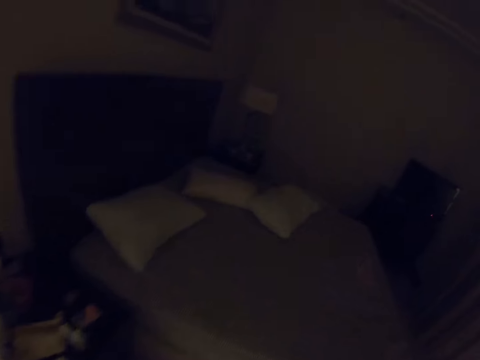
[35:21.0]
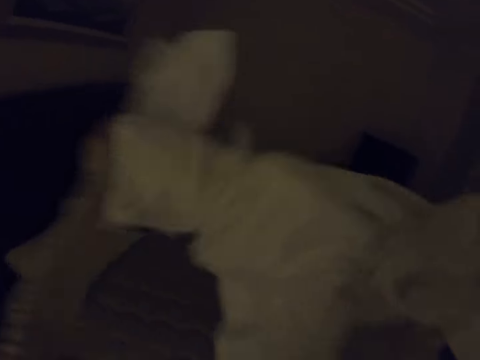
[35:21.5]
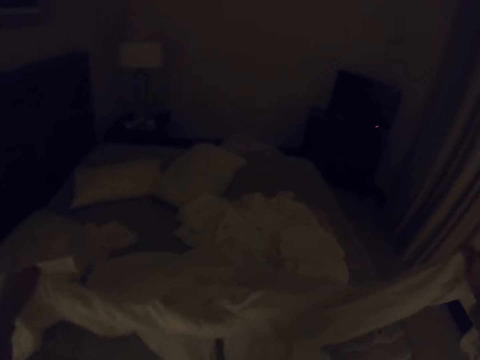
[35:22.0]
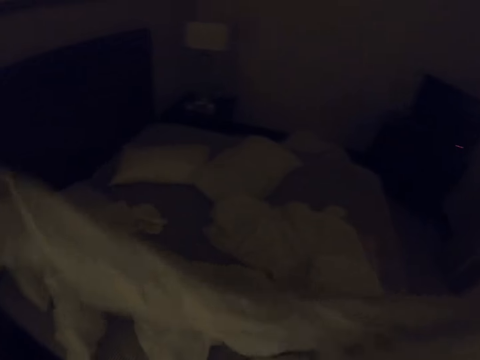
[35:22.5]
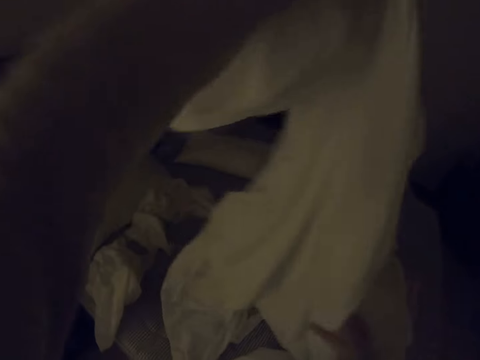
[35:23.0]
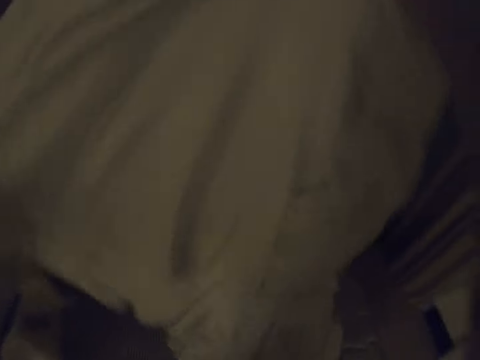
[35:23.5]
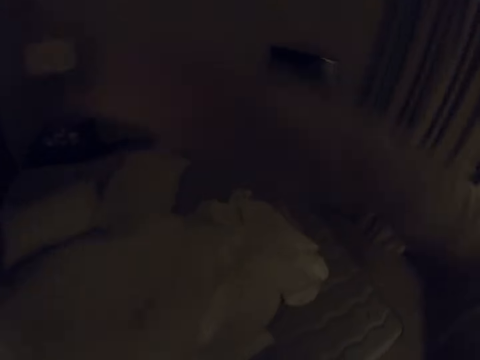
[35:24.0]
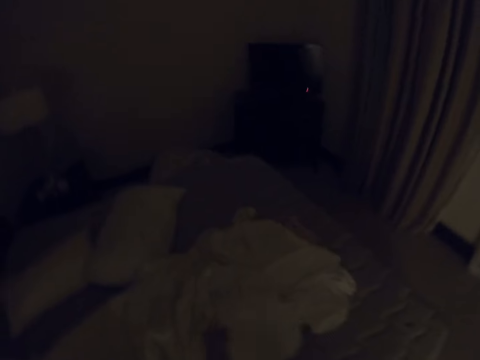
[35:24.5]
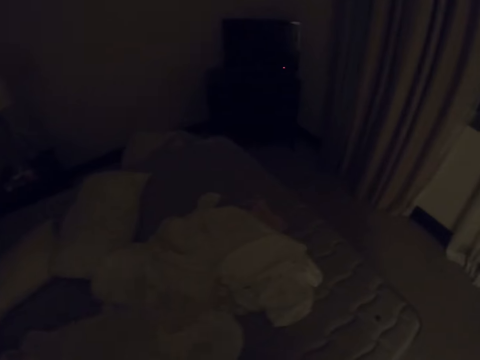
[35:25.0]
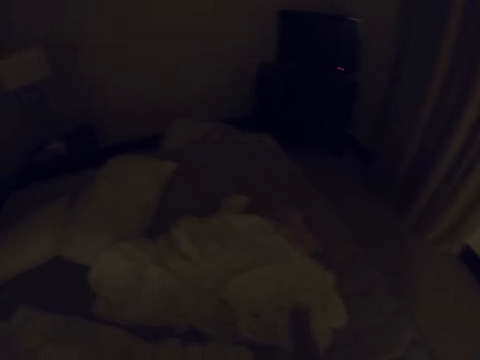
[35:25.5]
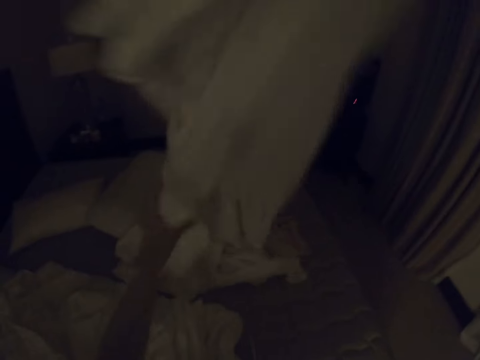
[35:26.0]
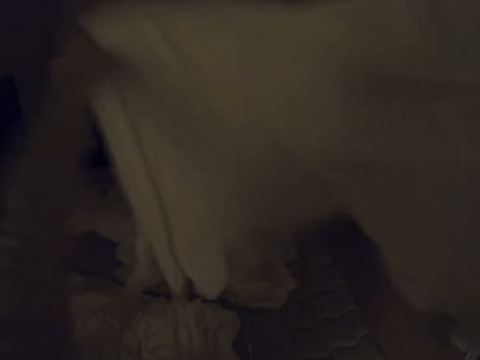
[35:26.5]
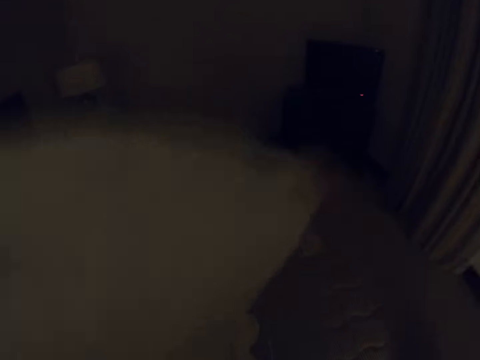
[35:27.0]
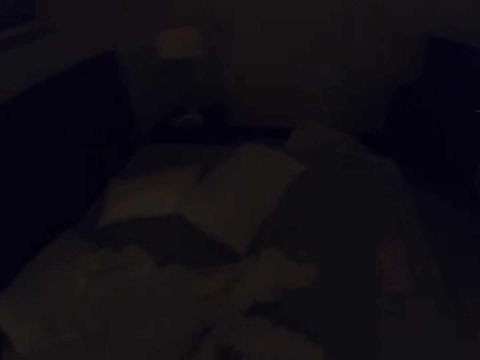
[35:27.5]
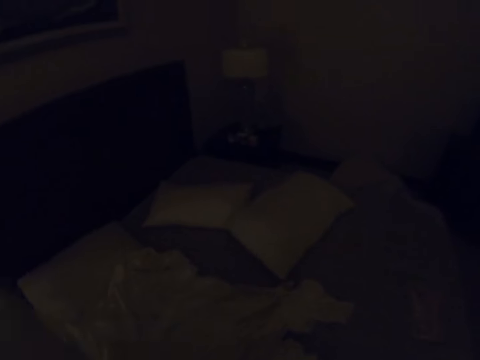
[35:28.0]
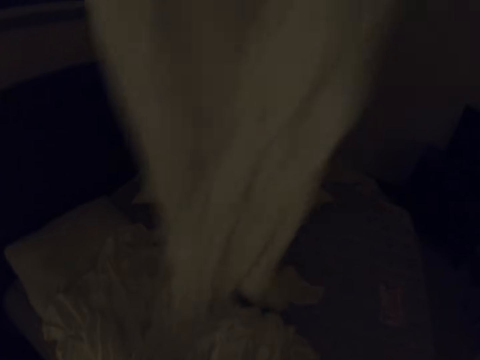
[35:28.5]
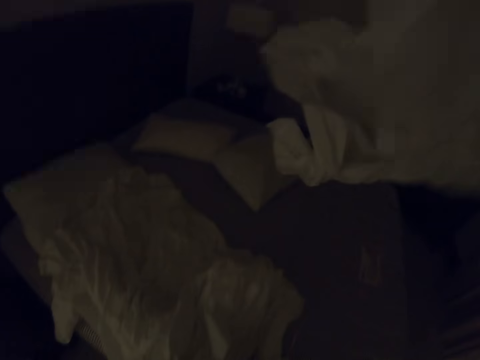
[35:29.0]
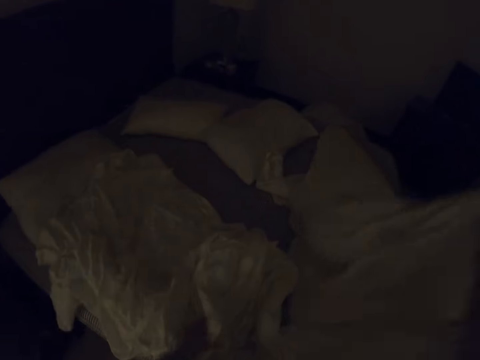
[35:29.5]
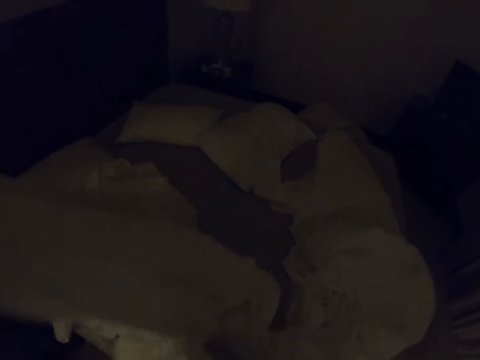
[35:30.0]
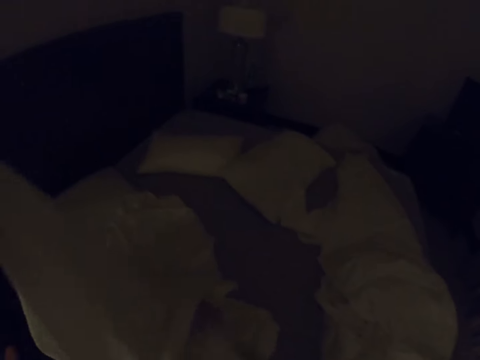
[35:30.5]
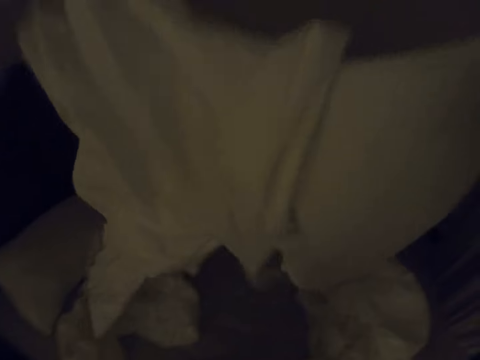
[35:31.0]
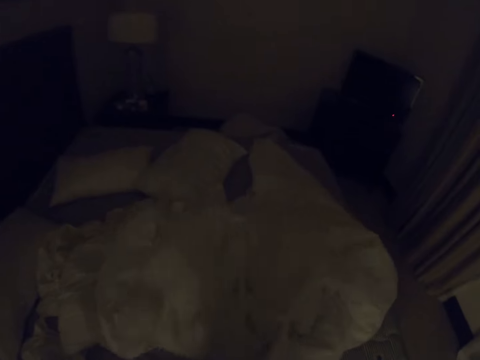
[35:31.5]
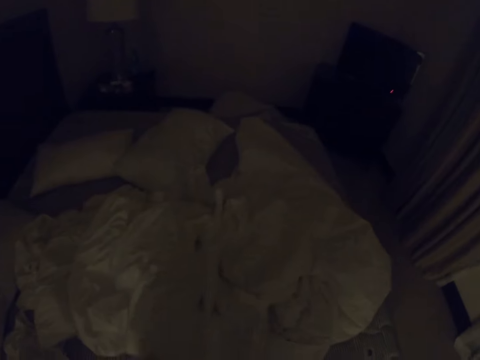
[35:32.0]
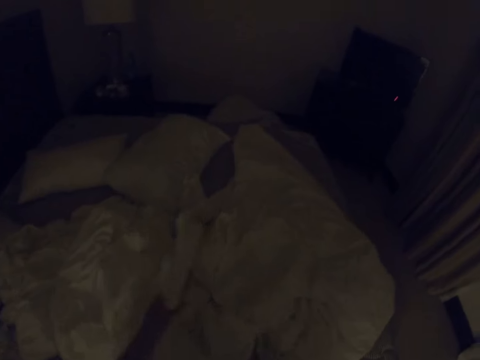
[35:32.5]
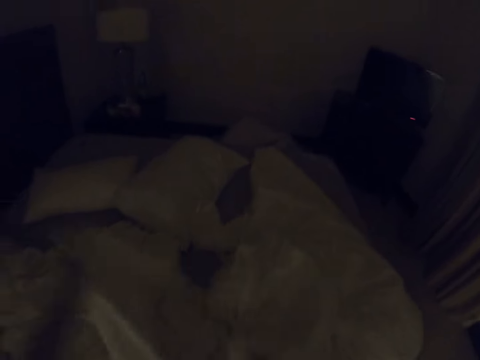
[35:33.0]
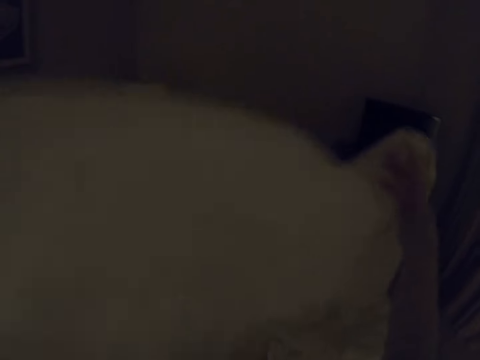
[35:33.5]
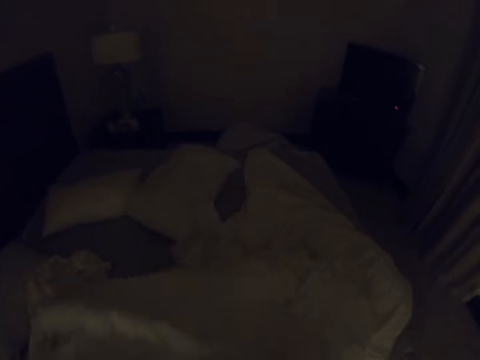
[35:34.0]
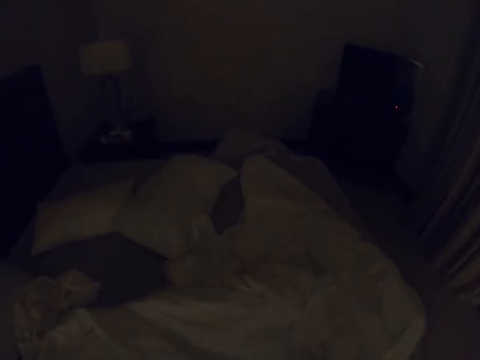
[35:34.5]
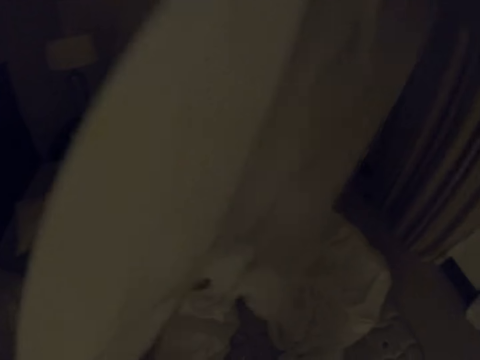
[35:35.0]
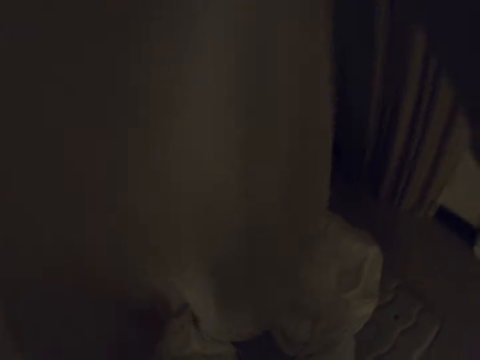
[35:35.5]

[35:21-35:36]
The camera wearer sighs. They dump the sheets on the bed. They spread the bedsheet with both hands. They stretch the bedsheets. They stretch the bedsheets again. They drop the bedsheet on the bed. They lift the bed sheet. They drop the bedsheet on the bed. They lift the bed sheet. They drop the bedsheet on the bed.

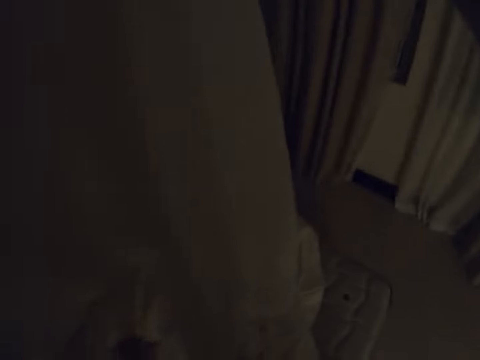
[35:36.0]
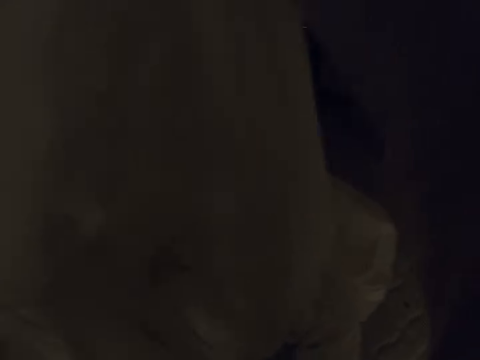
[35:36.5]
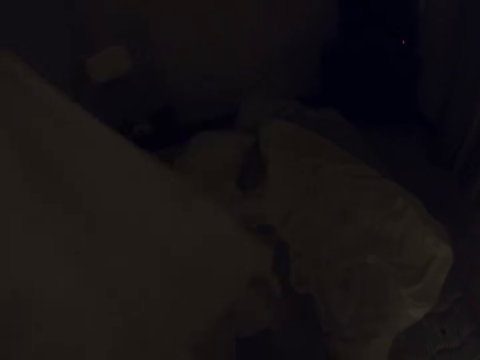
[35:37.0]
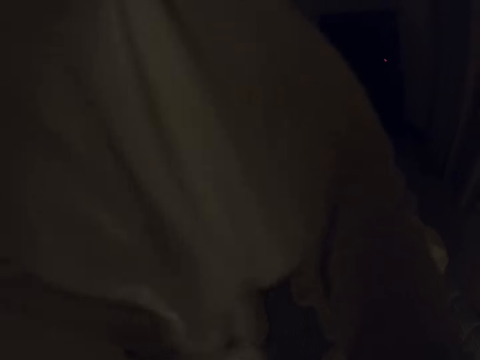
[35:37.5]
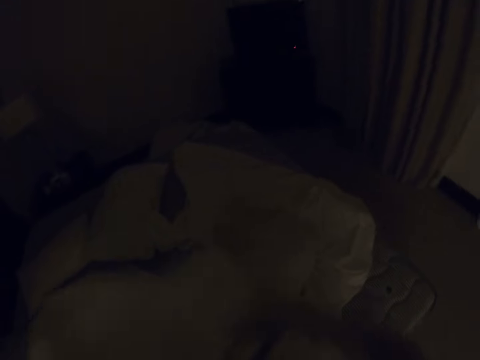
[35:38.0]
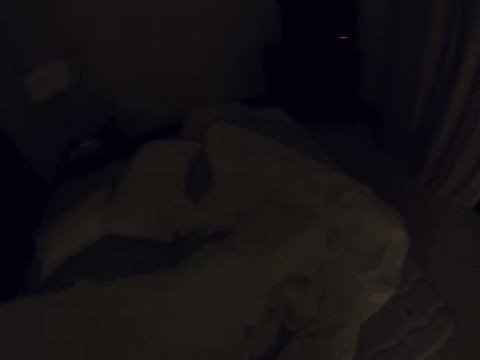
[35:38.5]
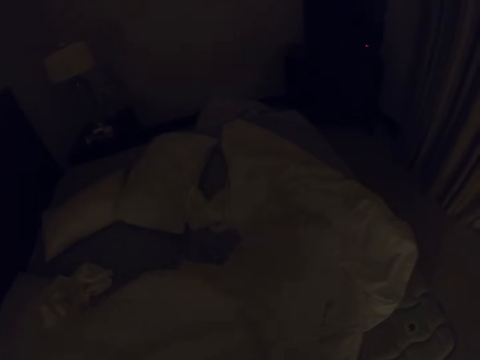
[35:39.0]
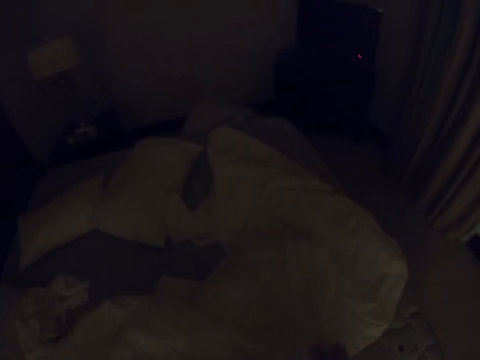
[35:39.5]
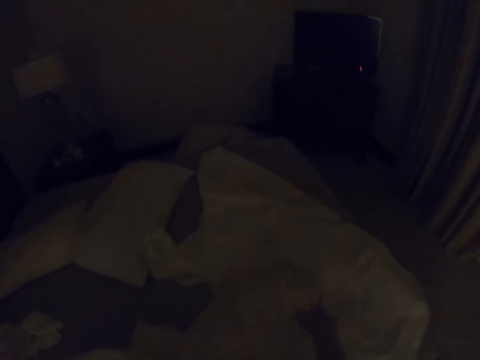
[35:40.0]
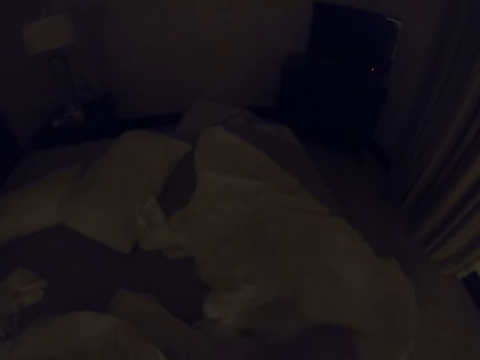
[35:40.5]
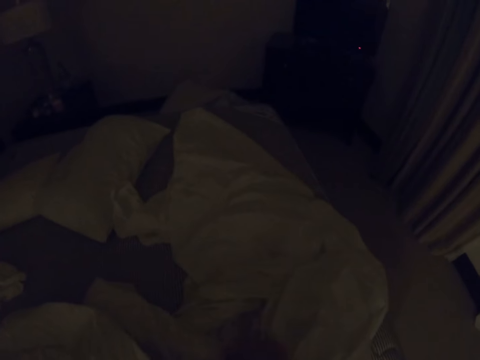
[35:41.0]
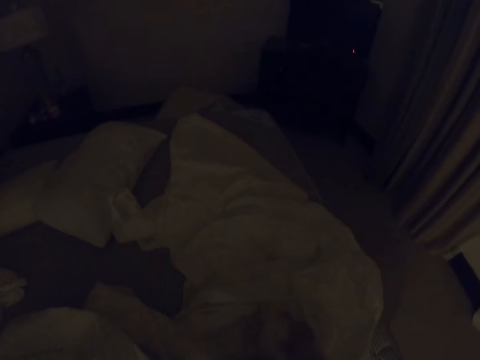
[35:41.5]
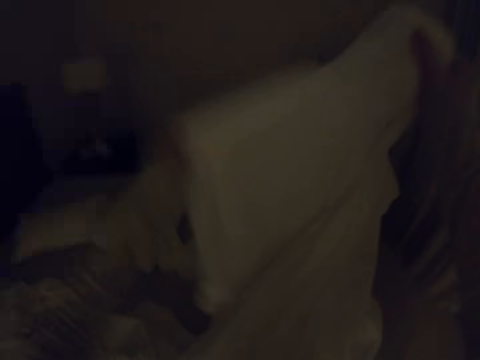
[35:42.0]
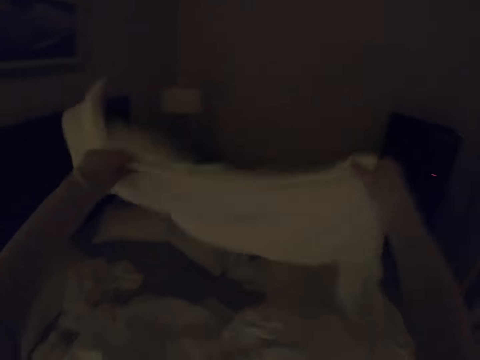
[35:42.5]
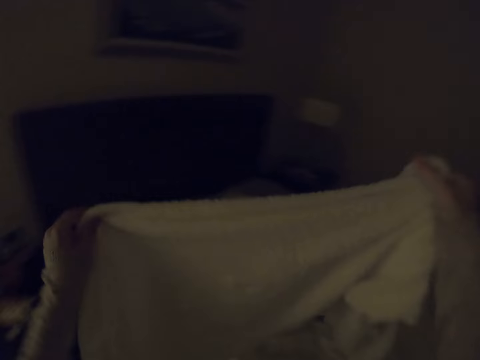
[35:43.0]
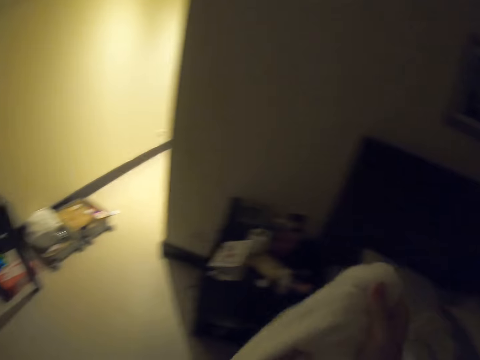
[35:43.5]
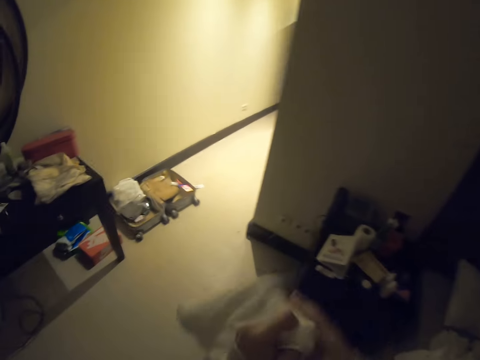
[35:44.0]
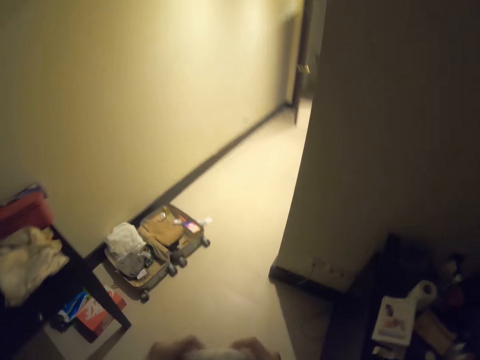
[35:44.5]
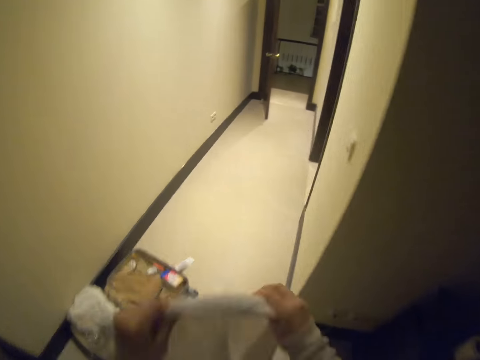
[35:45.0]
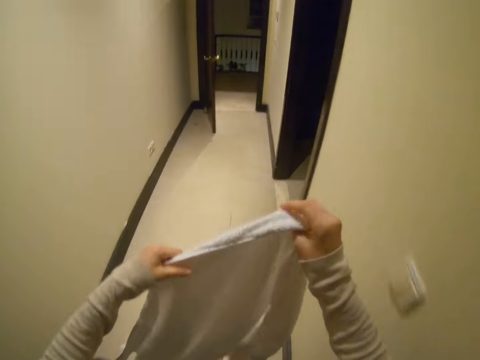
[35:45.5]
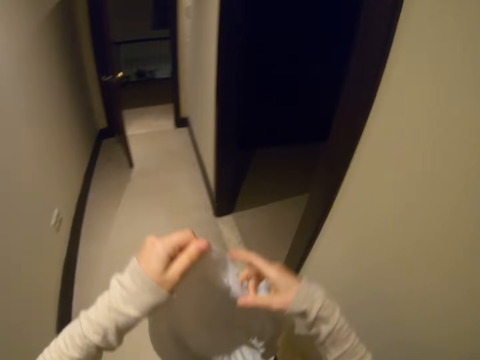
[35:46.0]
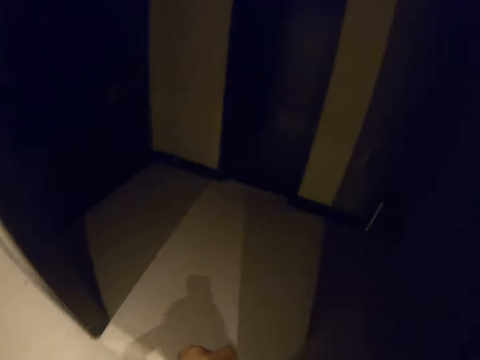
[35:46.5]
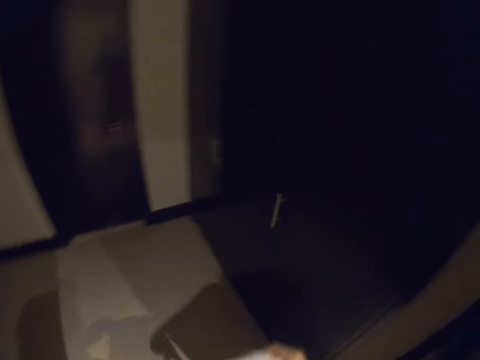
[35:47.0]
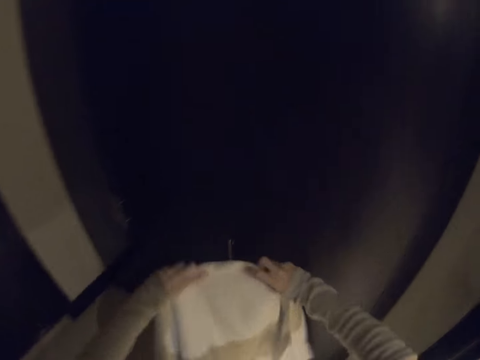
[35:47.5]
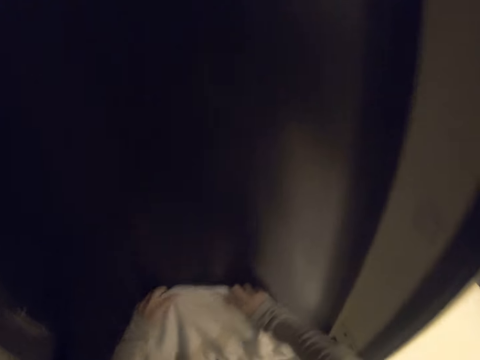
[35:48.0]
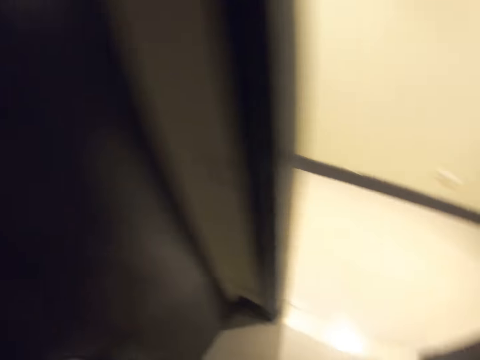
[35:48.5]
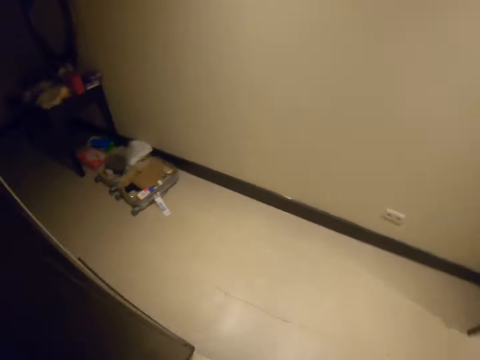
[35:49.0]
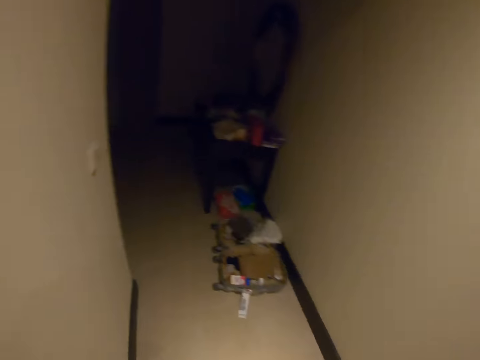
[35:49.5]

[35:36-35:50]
The camera wearer lifts the bed sheet. They drop the bedsheet on the bed. They lift a towel with both hands. They move the towel to the washroom. They walk around with the towel. They stretch the towel with both hands. They walk around with the towel. They hang the towel. They stretch the towel with both hands.
